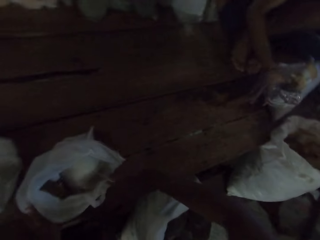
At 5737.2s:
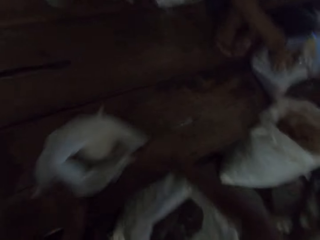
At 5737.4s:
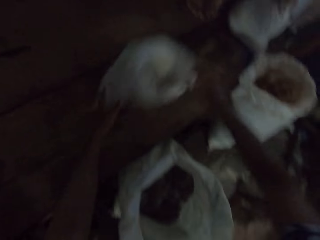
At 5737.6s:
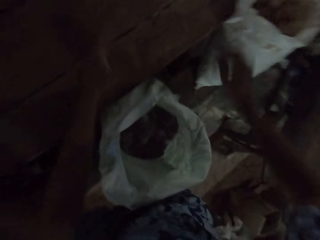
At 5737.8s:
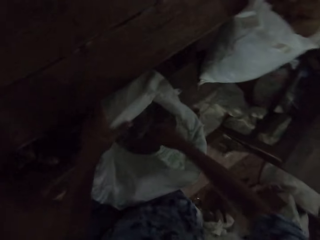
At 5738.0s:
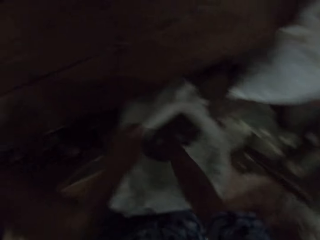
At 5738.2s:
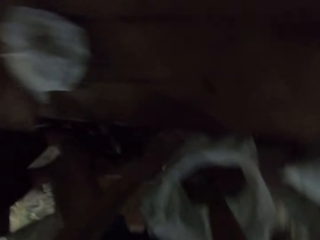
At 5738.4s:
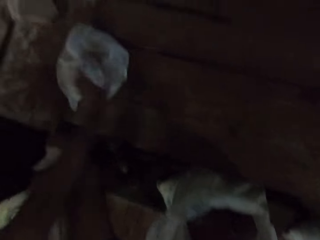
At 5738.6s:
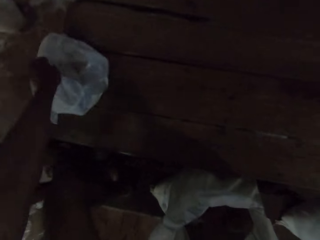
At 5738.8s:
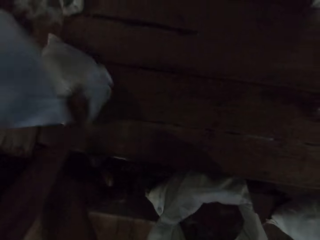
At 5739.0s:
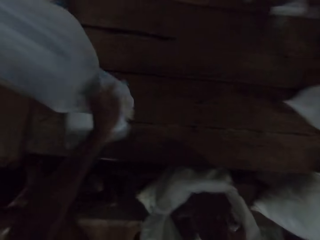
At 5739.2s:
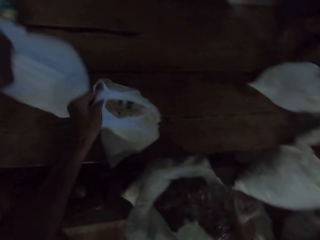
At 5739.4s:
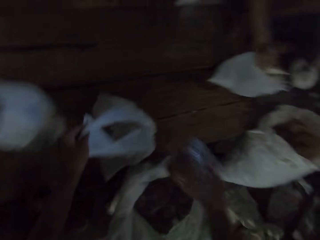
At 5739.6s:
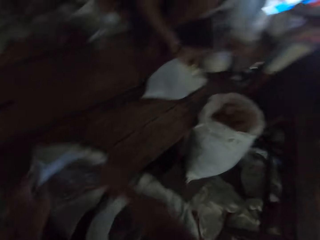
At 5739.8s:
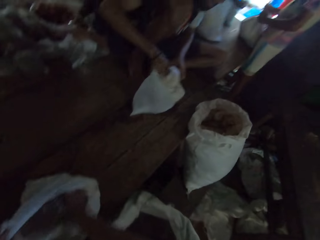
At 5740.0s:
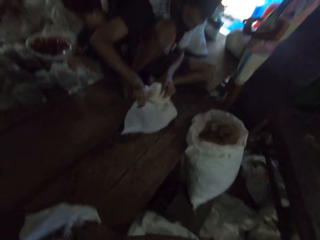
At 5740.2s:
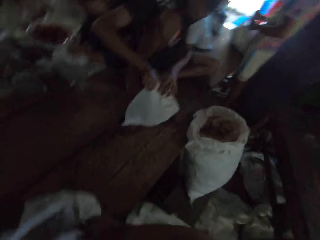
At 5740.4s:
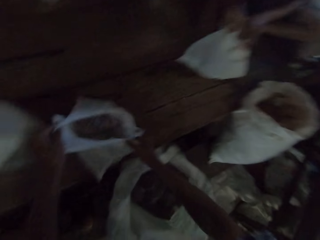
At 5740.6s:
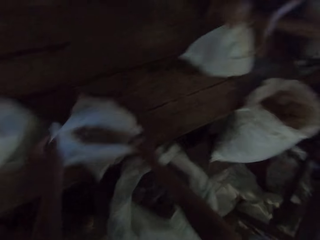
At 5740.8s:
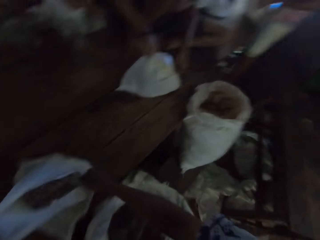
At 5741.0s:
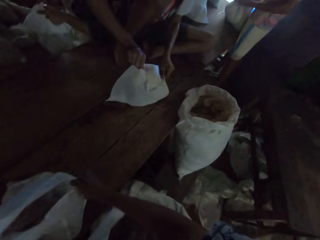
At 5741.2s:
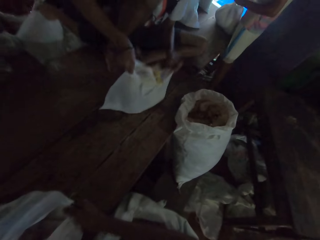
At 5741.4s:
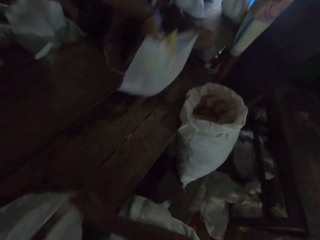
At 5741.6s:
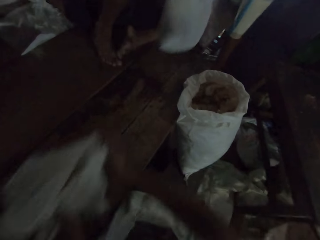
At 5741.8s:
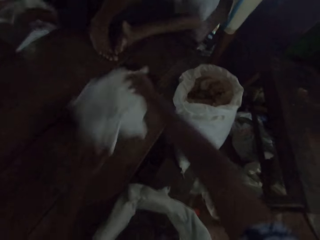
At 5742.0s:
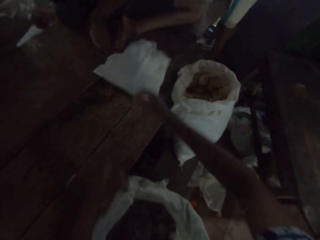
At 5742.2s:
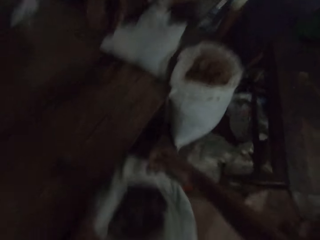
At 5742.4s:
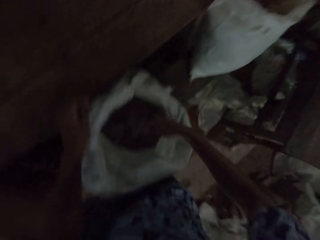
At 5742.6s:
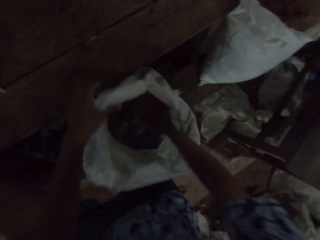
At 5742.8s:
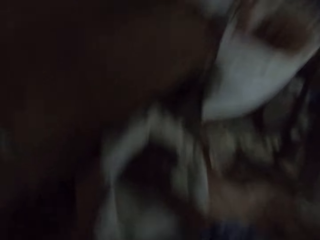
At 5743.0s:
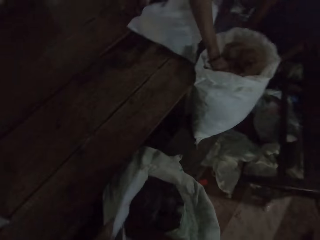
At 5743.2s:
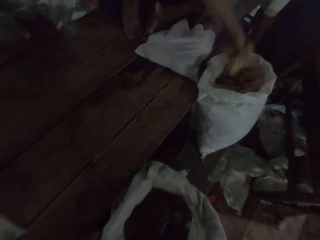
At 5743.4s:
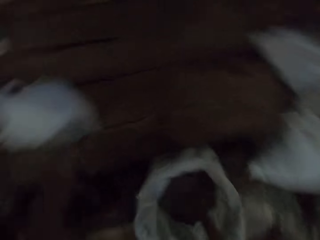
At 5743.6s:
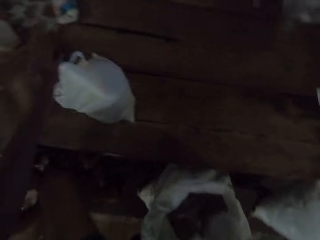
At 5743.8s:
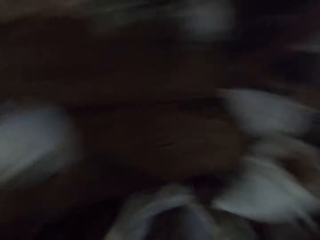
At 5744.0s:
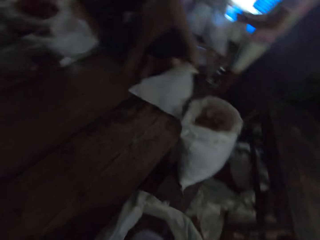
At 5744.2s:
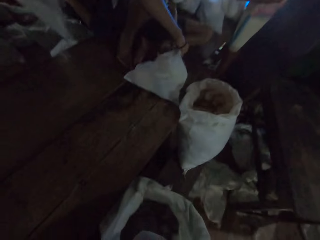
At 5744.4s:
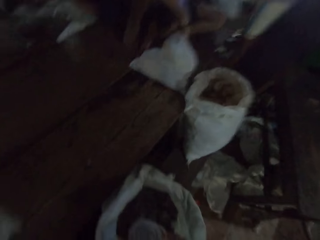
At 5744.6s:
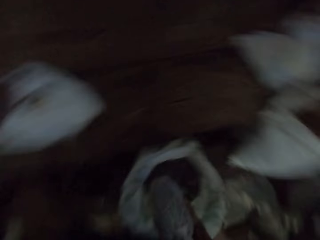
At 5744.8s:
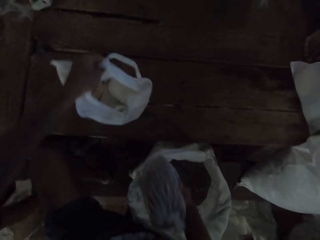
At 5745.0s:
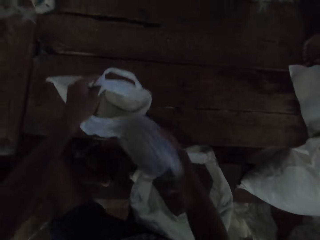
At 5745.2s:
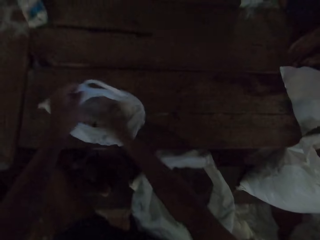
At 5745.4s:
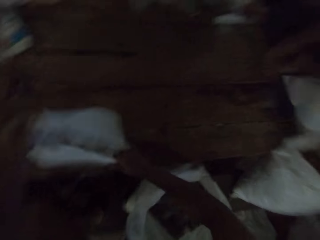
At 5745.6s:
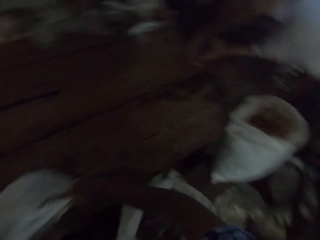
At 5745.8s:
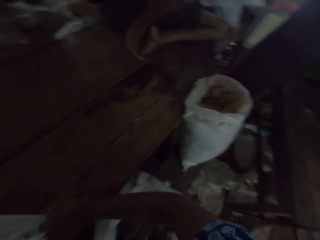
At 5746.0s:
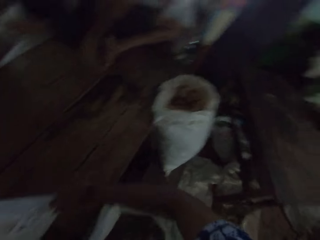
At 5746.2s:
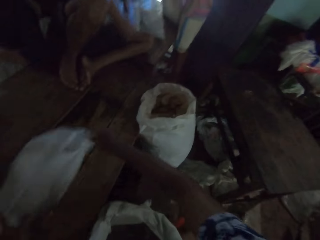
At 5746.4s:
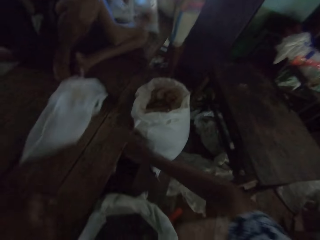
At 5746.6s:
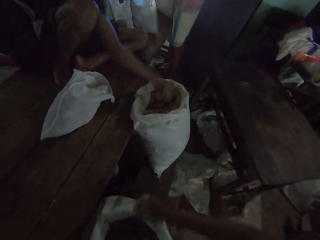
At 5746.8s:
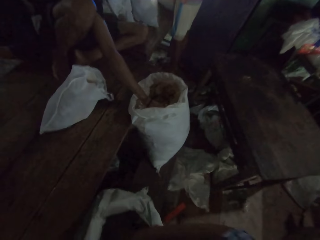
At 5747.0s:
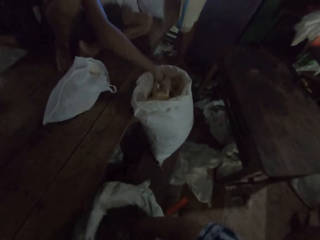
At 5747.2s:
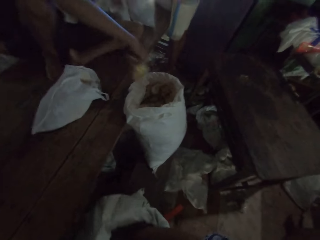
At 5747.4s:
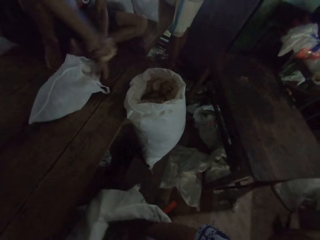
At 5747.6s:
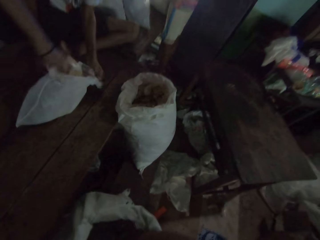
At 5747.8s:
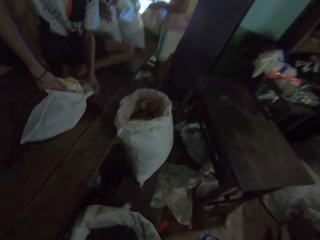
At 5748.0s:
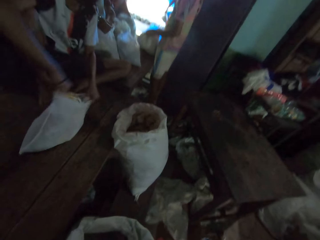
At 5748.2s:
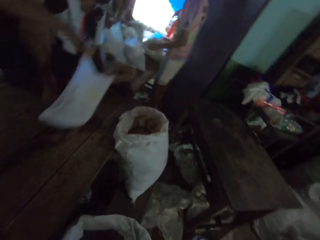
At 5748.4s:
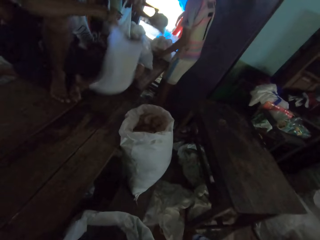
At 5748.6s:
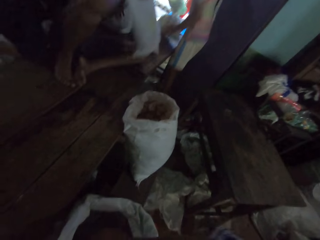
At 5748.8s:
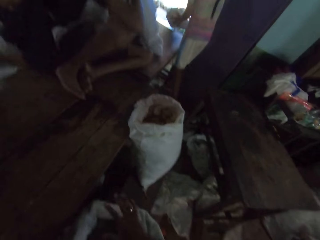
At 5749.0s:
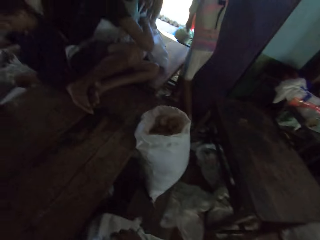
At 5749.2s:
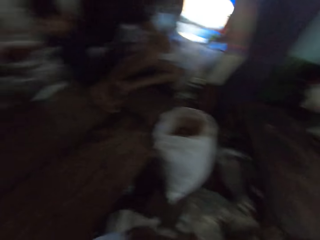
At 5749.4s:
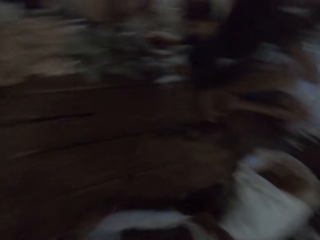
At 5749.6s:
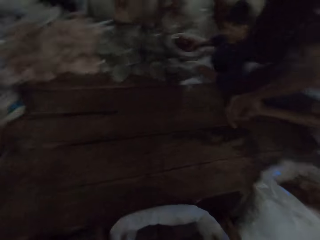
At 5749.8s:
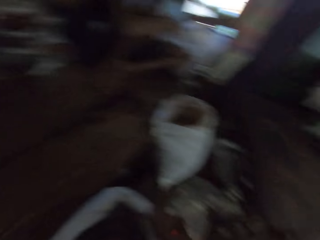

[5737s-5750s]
The camera wearer adjusts the nylon bag on the table with both hands and pushes away the paper bag. He picks up a pack of beans from the bag with his right hand. A man drops a nylon bag on the table with his right hand. The camera wearer puts the pack in the nylon bag with his right hand. Another man holds the nylon bag with both hands. The camera wearer adjusts the nylon bag on the table with both hands. The other man adjusts the nylon bag on the table with both hands. The camera wearer pushes away the paper bag. He picks up a pack from the bag with his right hand. The other man picks up a pack from the bag with his right hand and puts the pack in the nylon bag with his right hand. The camera wearer puts the pack in the nylon bag with his right hand. The other man adjusts the nylon bag on the table with both hands. The camera wearer adjusts the nylon bag on the table with both hands and pushes away the paper bag. He picks up a pack from the bag with his right hand. The other man picks up a pack from the bag with his right hand, puts the pack in the nylon bag with his right hand and adjusts the nylon bag on the table with both hands. Another man adjusts the bag from the table with both hands. The camera wearer pushes away the paper bag.

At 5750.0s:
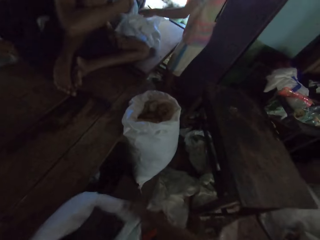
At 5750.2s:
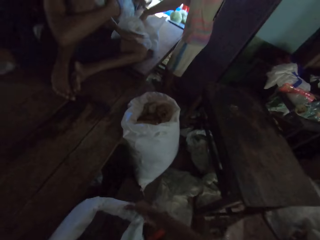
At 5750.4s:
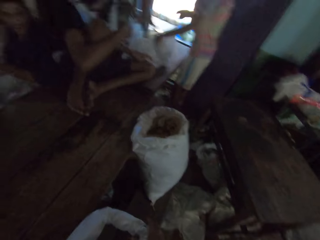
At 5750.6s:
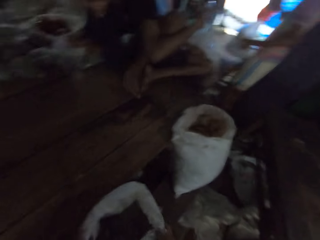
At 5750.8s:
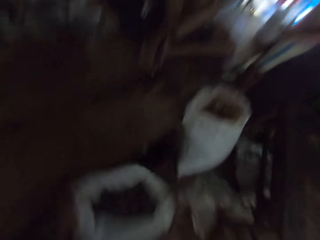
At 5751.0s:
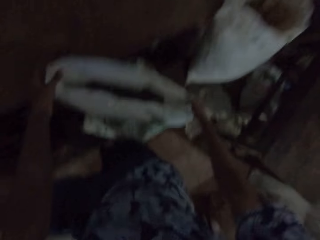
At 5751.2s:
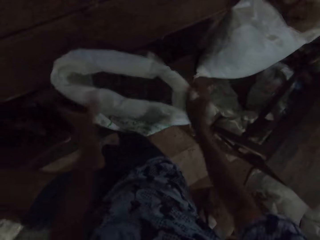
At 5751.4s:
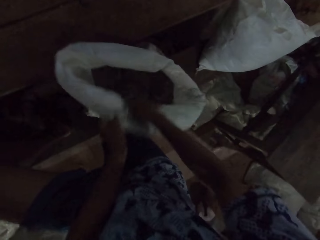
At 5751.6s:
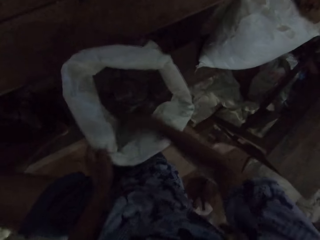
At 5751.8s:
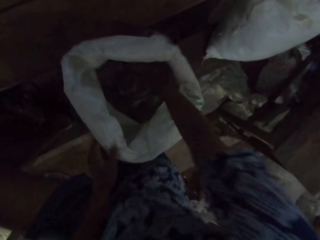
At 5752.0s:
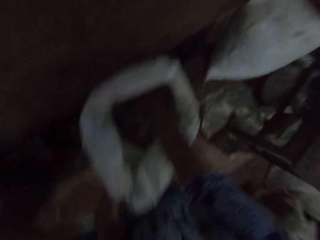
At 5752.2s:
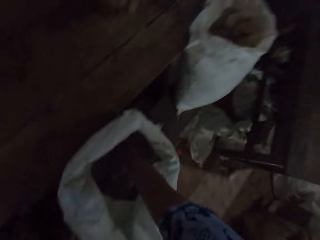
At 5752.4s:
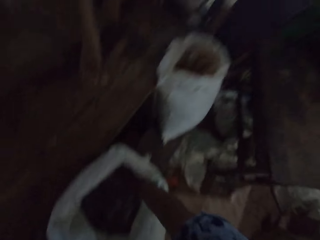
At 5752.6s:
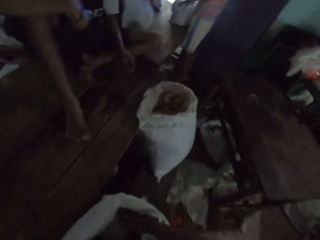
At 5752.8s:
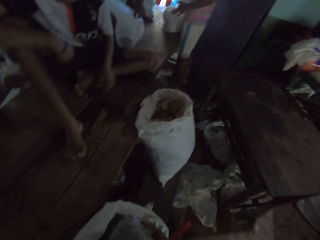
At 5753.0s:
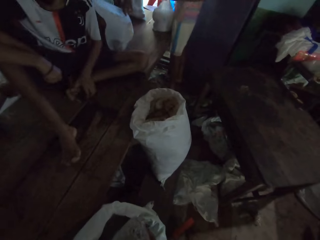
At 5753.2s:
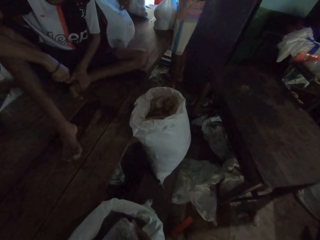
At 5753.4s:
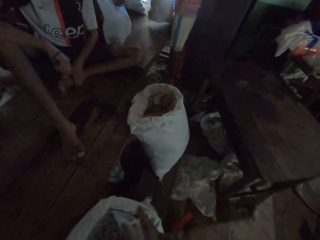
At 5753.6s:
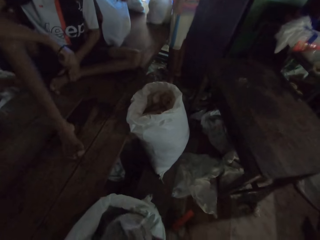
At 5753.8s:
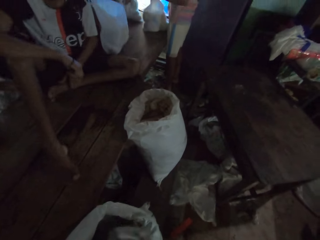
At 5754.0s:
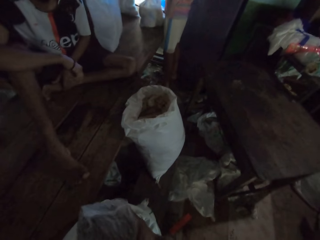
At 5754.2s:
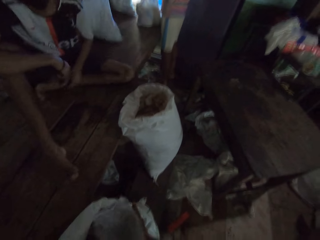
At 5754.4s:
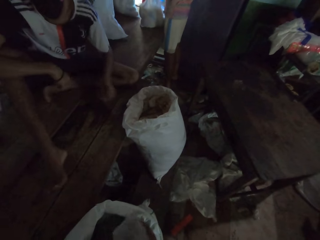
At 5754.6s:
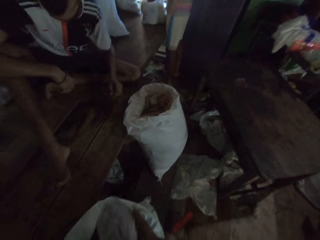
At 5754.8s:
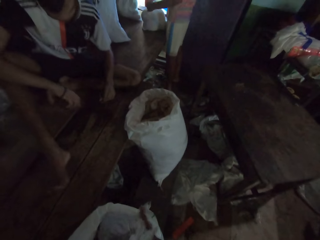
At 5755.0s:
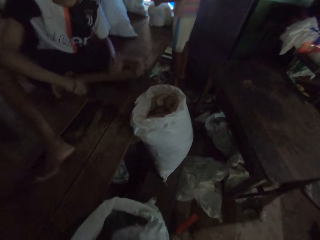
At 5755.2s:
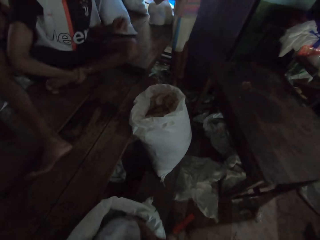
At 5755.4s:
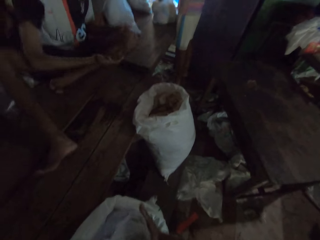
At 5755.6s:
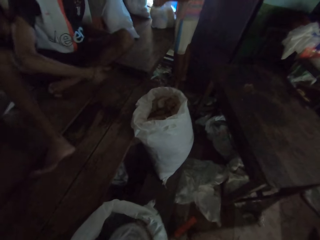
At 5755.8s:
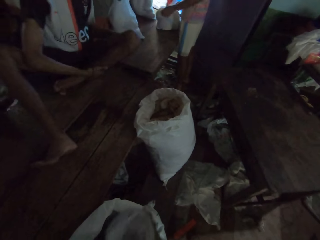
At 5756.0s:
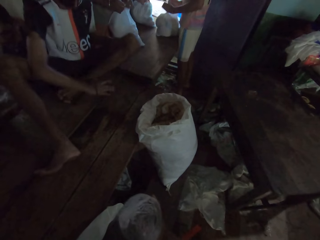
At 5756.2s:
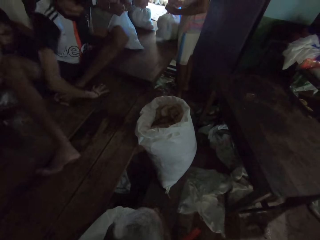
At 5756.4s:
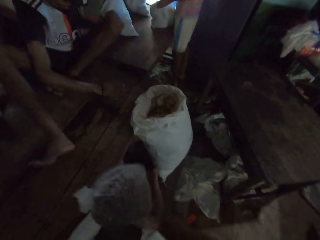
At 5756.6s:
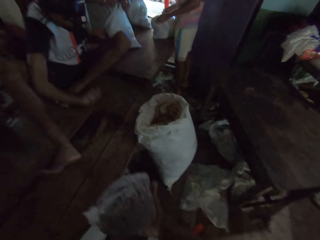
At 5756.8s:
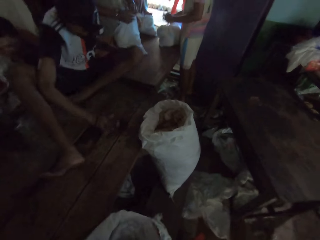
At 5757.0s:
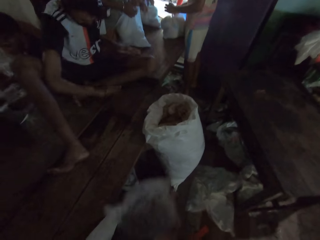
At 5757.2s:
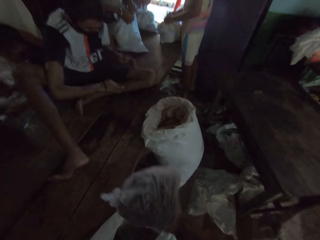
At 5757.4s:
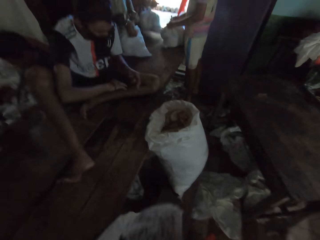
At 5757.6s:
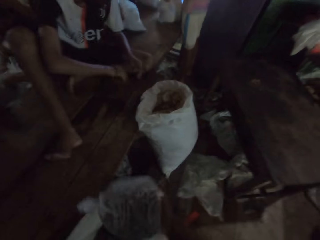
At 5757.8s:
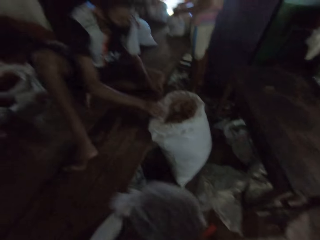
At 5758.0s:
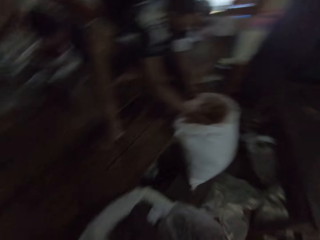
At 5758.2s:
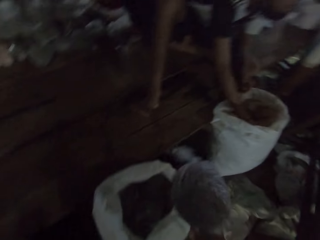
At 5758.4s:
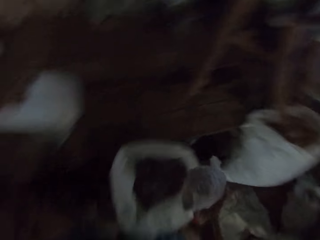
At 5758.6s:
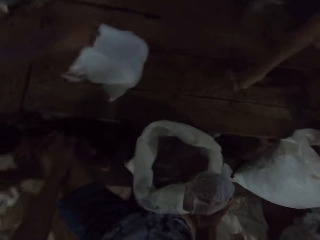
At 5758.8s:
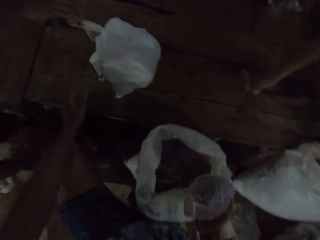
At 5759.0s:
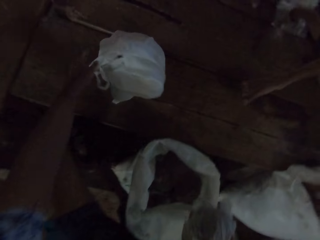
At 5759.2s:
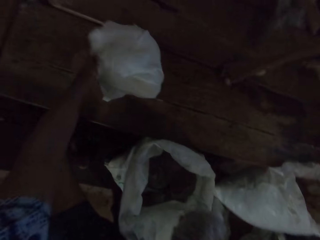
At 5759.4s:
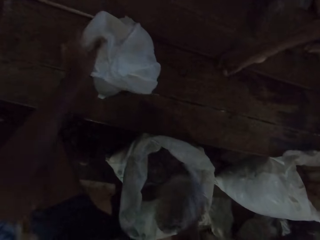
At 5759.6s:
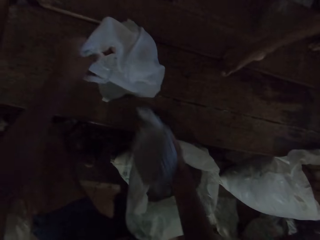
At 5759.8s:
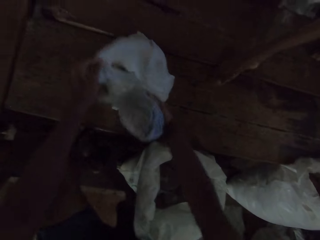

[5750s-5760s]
A man ties the bag on the table with both hands. The camera wearer holds the sack bag. He picks up a pack of beans from the bag with his right hand. Another man picks up a pack from the bag with his right hand. Another man drops a nylon bag on the table with his right hand.
